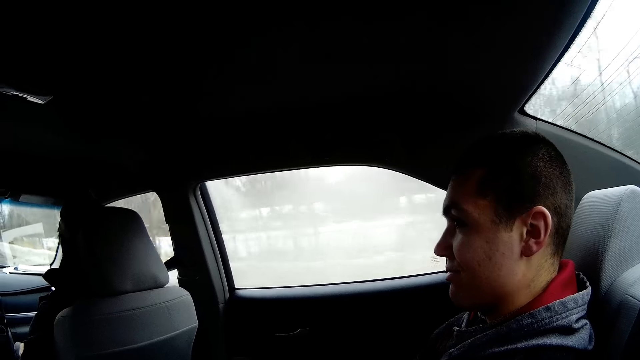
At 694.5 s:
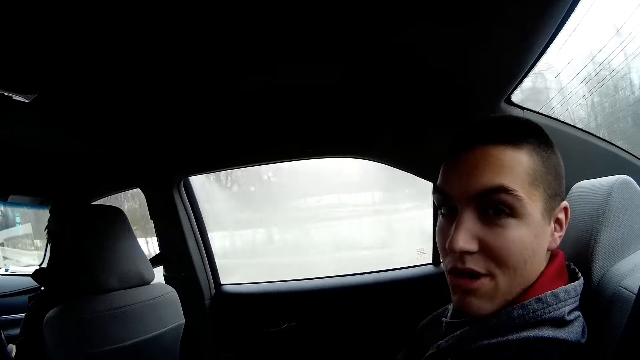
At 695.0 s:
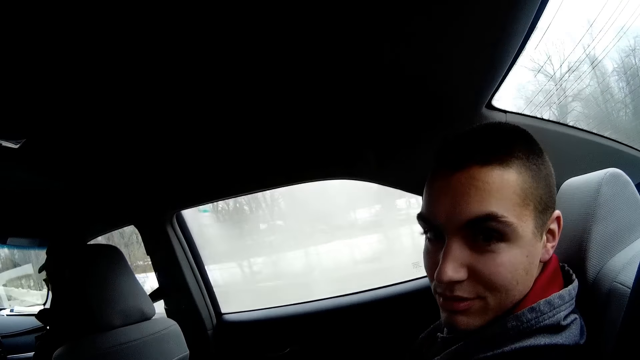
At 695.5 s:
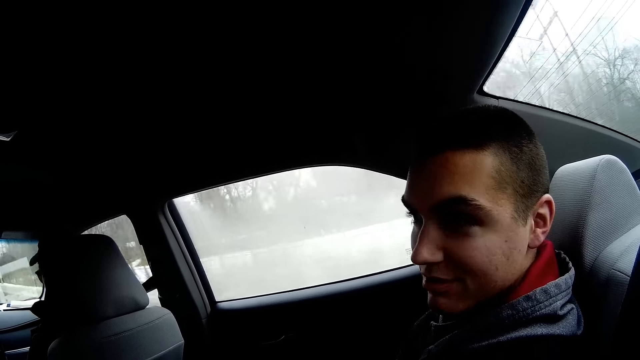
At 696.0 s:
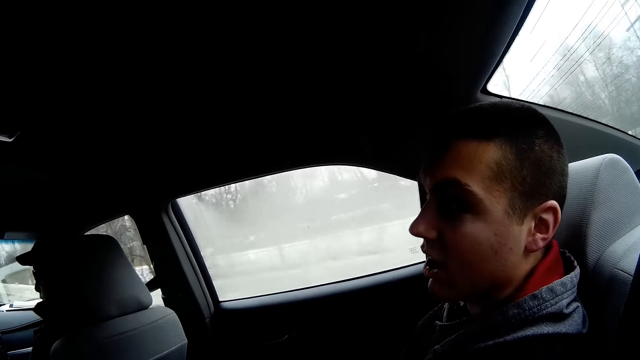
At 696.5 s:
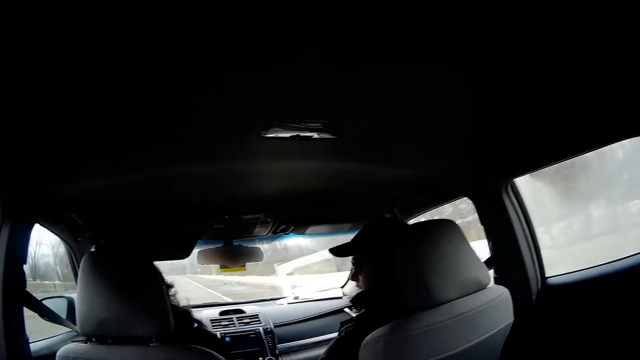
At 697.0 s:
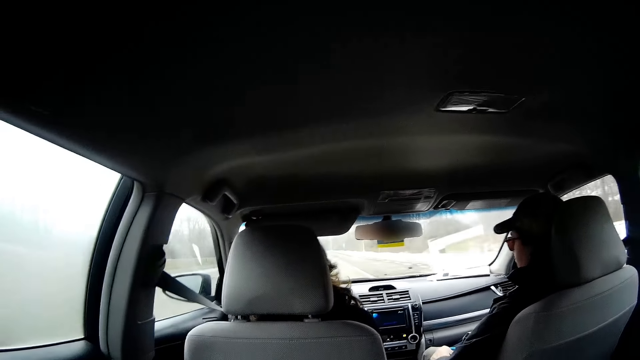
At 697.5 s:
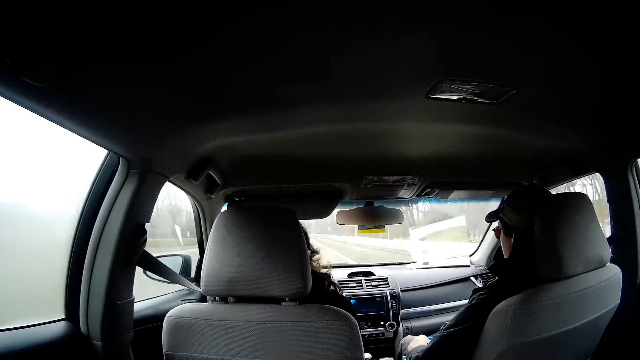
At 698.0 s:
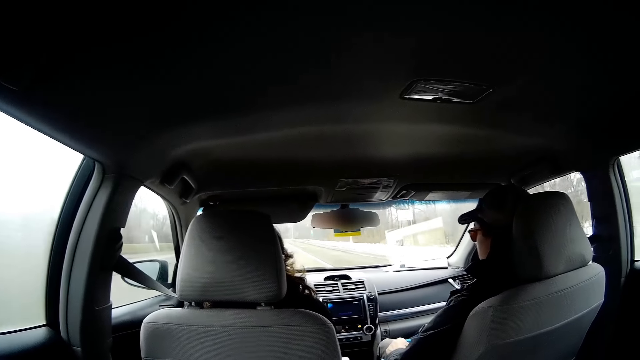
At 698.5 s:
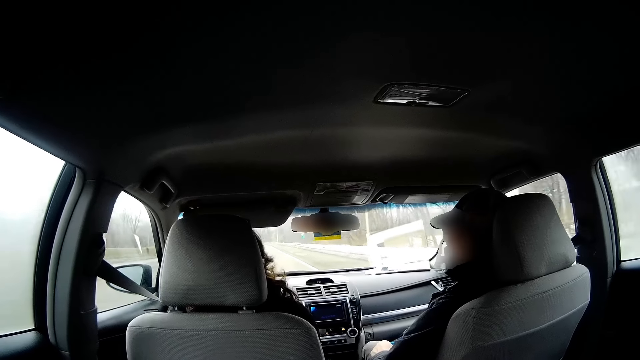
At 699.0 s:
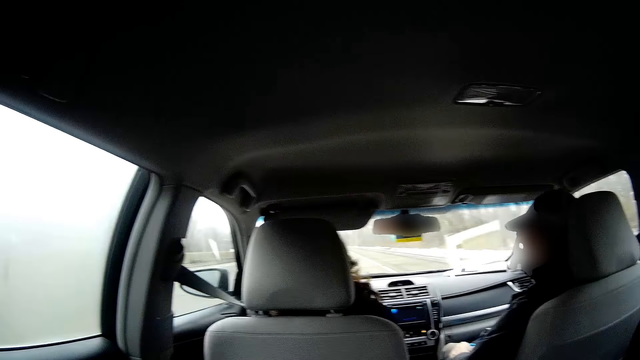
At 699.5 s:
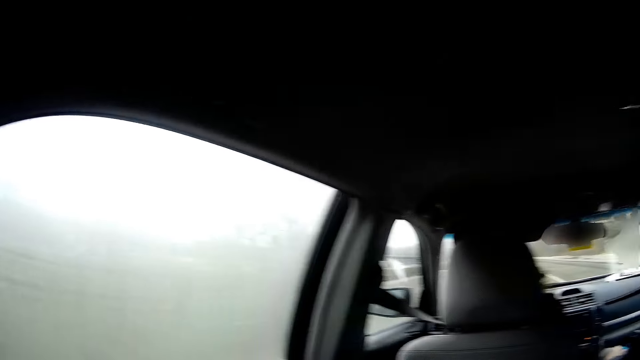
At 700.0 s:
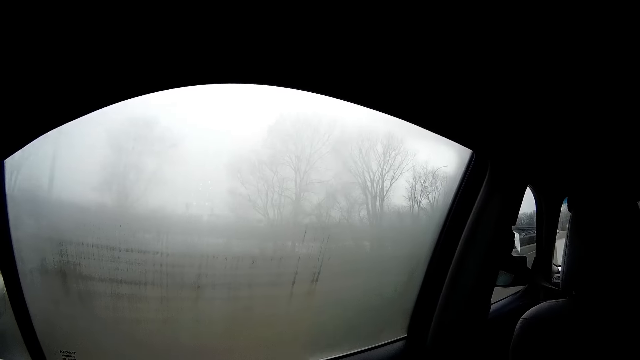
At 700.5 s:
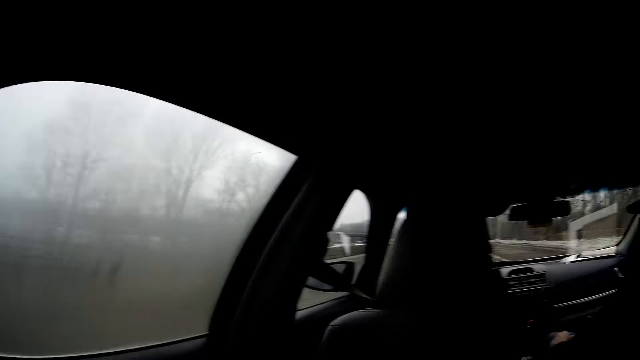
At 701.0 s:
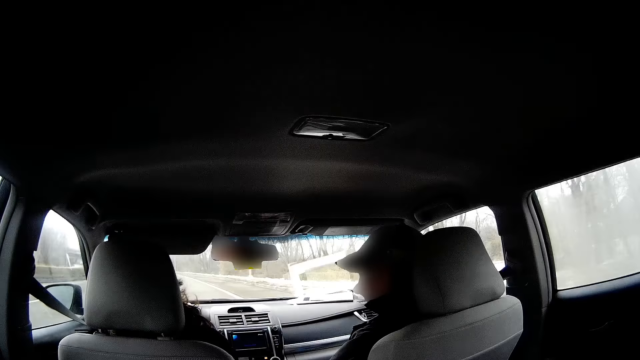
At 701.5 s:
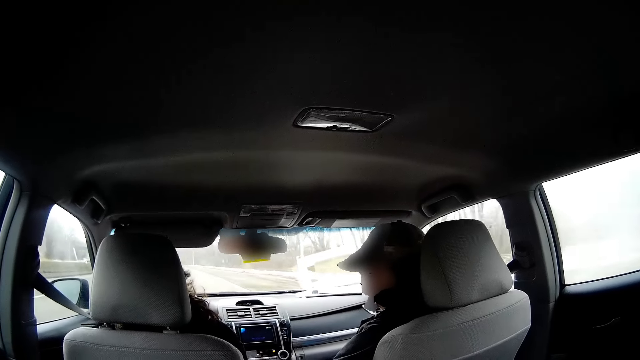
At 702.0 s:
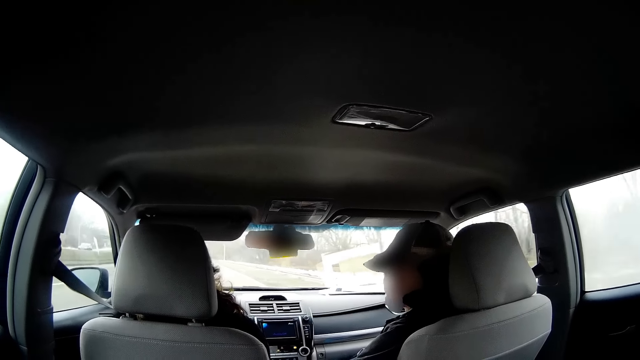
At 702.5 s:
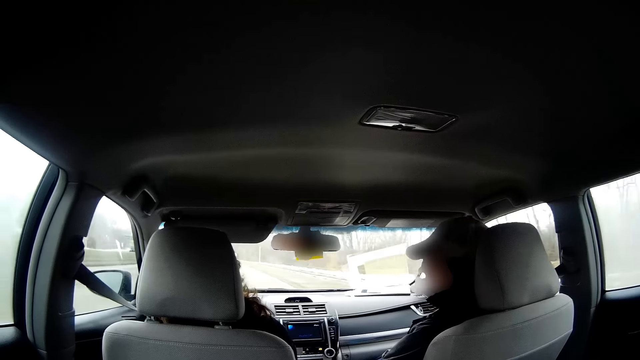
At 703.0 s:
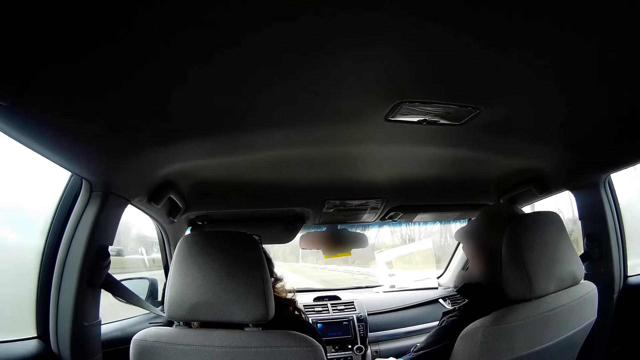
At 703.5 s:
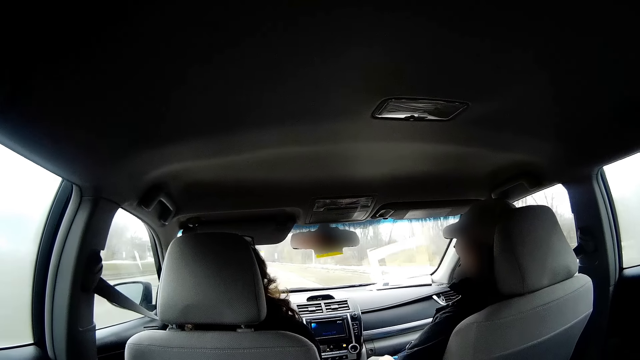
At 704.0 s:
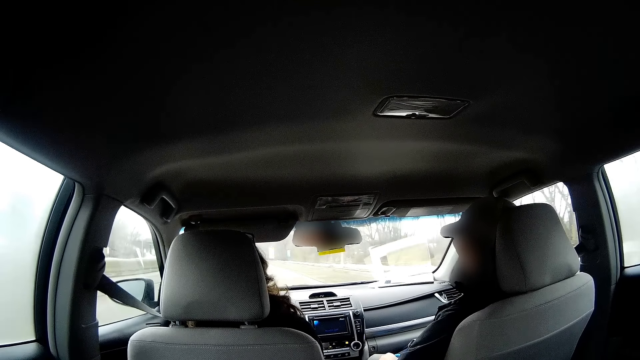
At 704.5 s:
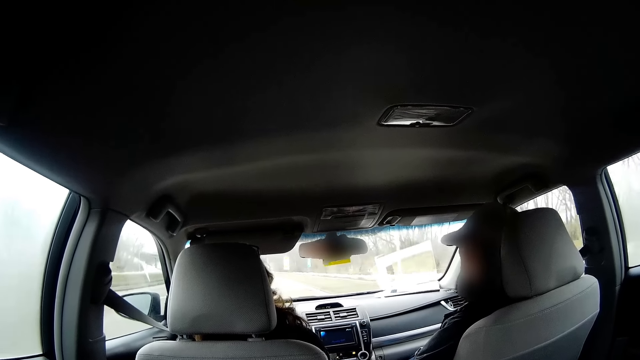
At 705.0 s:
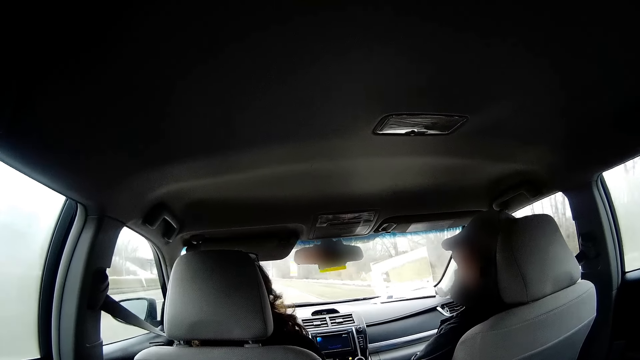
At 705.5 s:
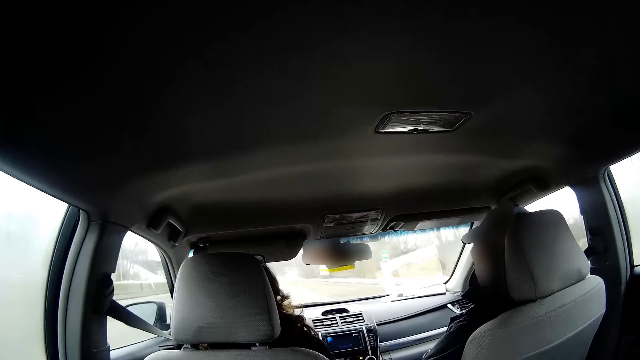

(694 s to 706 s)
A person looks through the window and talks to the camera wearer. Another person drives a car. A third person talks to the second person. The camera wearer looks through the window. The third person talks to the second person.

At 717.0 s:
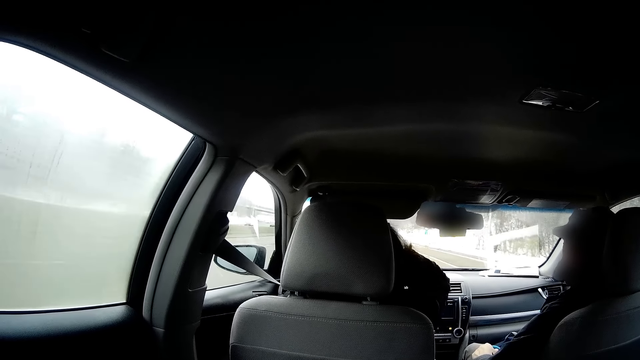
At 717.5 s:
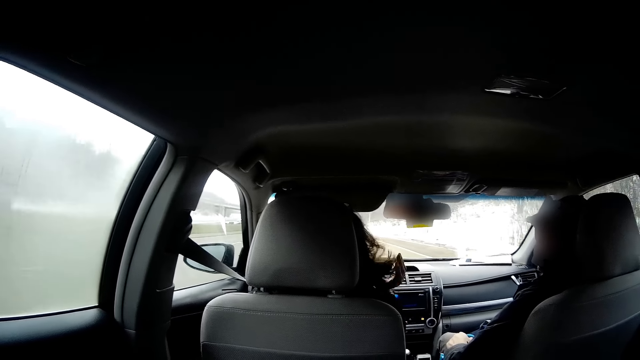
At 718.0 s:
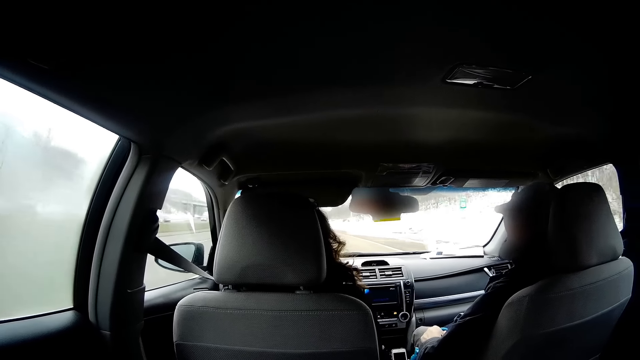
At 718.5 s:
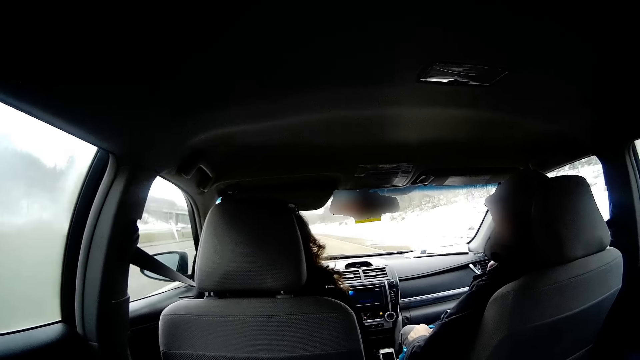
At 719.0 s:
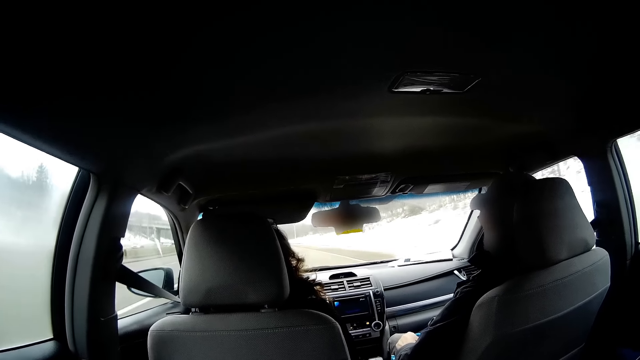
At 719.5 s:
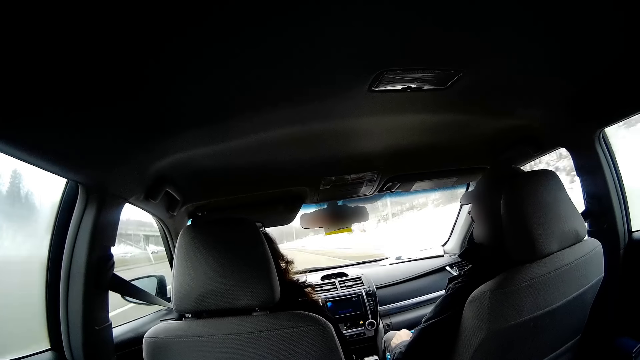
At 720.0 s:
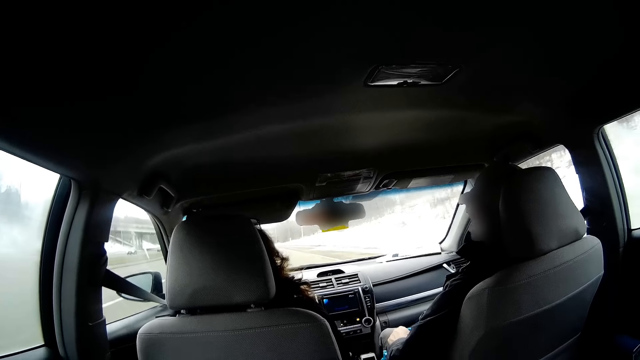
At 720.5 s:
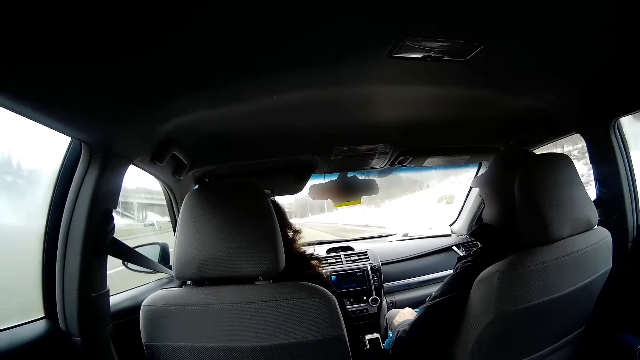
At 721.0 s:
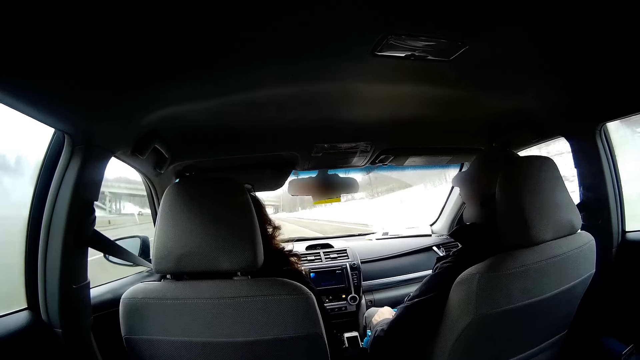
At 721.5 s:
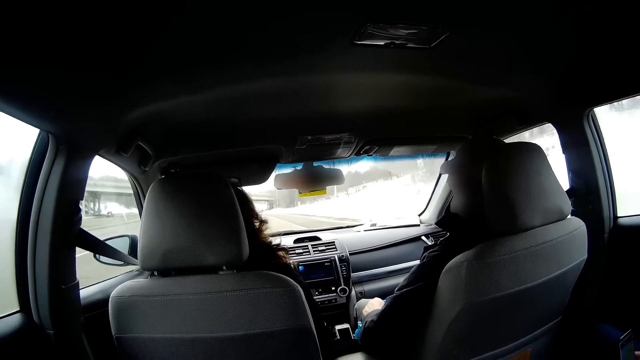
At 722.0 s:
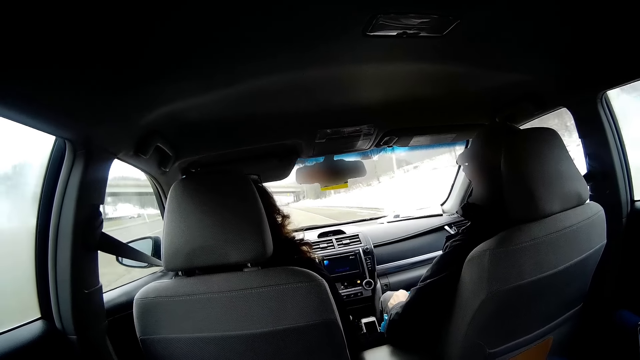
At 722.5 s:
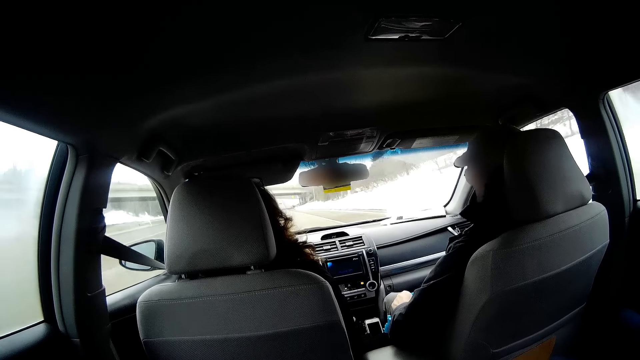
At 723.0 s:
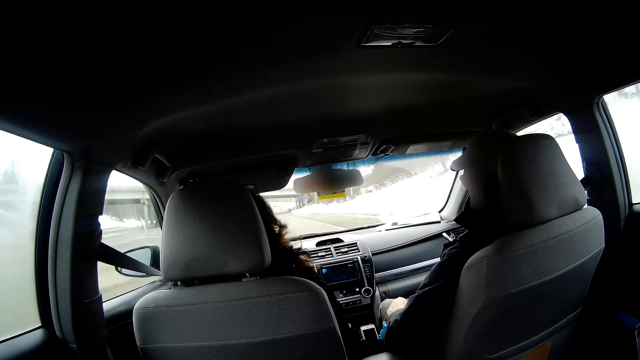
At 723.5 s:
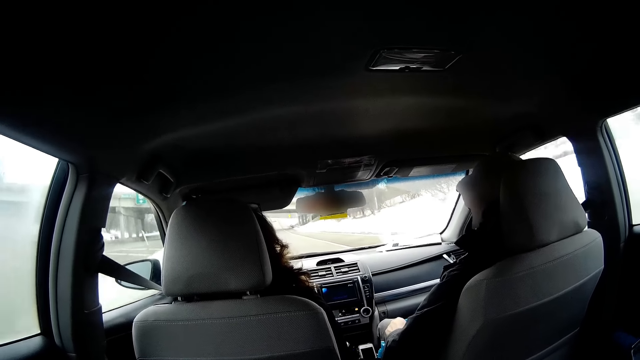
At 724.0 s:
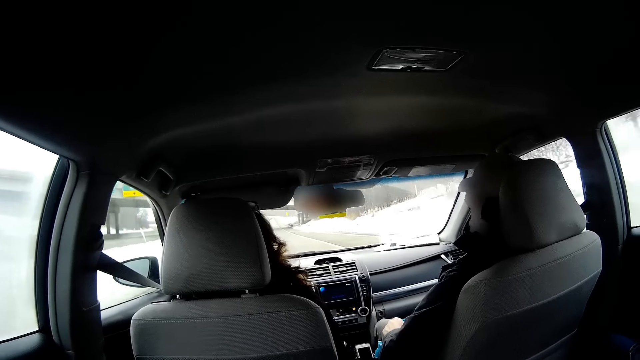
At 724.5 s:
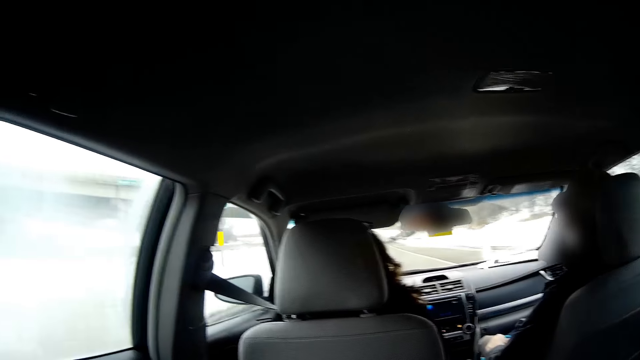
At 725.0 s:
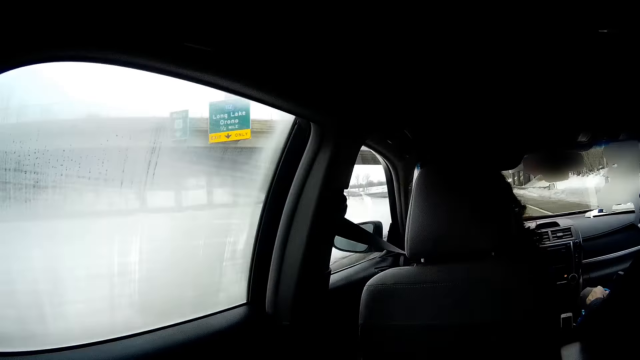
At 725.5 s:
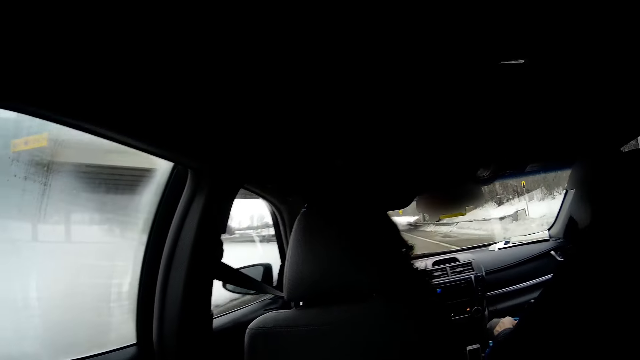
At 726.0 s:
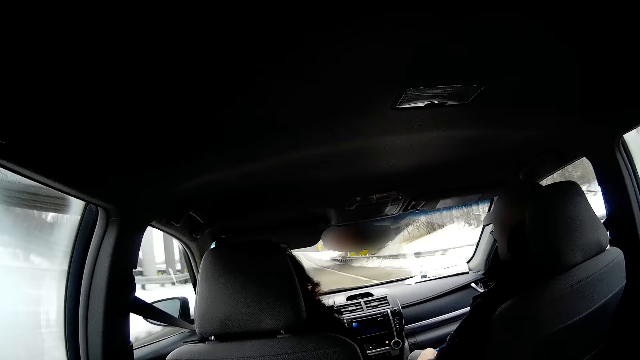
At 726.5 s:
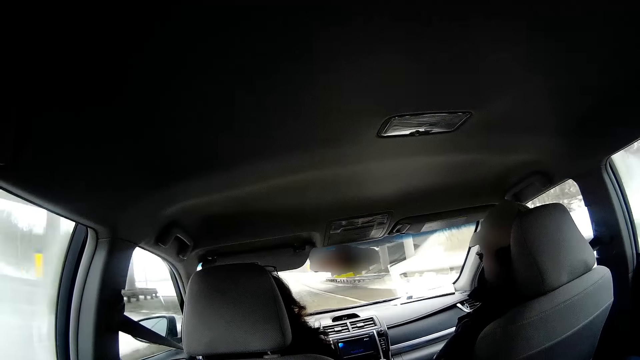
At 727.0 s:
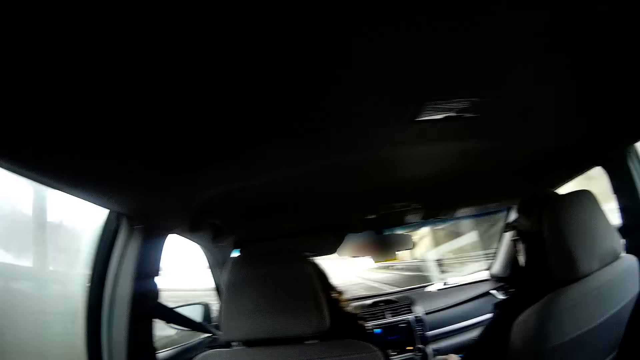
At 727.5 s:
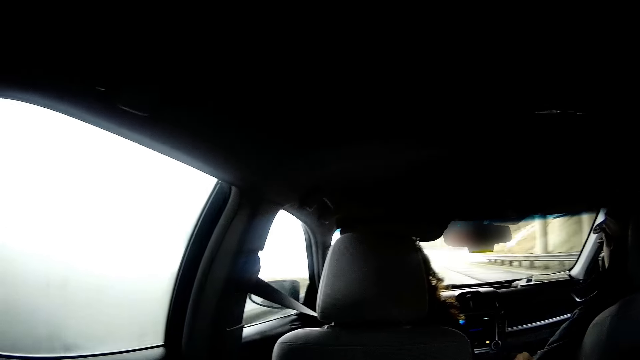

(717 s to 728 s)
A person touches the hair and drives a car. Another person talks to the first person. The camera wearer looks through the window.
